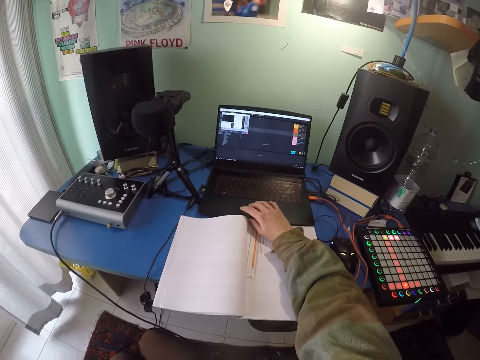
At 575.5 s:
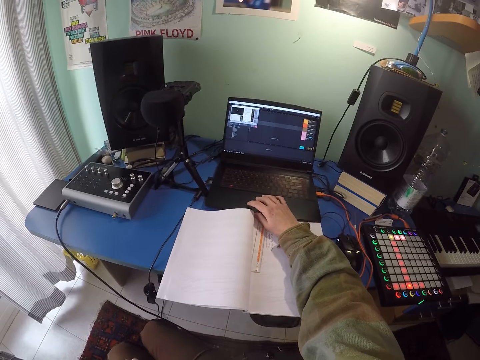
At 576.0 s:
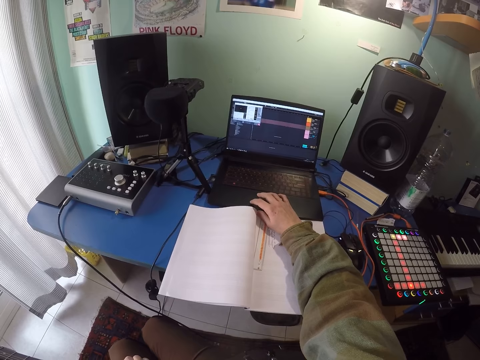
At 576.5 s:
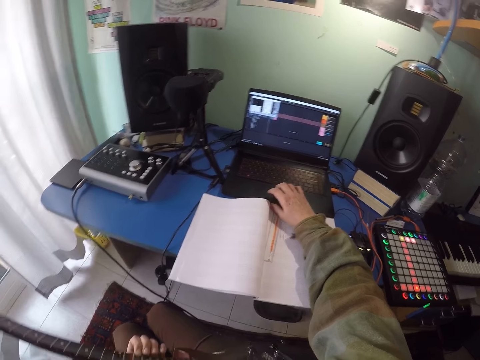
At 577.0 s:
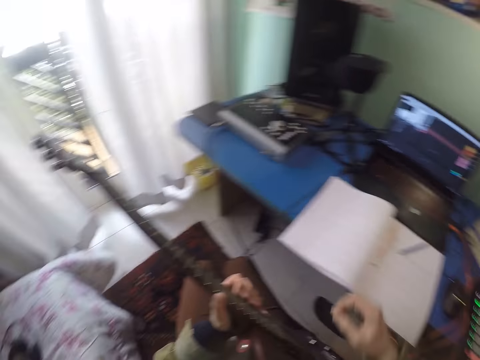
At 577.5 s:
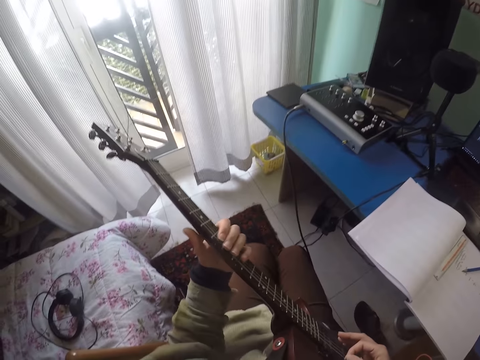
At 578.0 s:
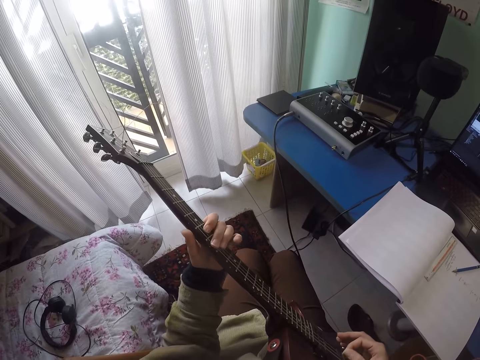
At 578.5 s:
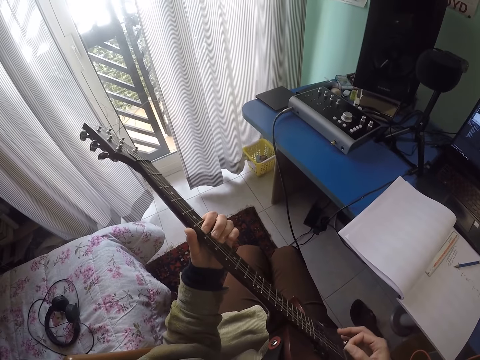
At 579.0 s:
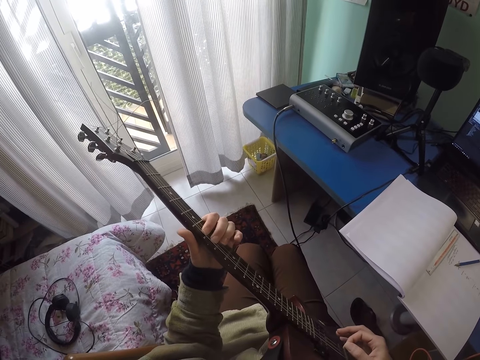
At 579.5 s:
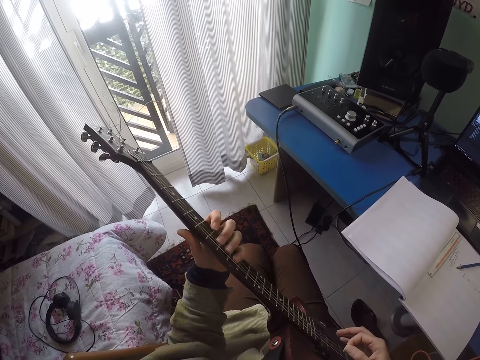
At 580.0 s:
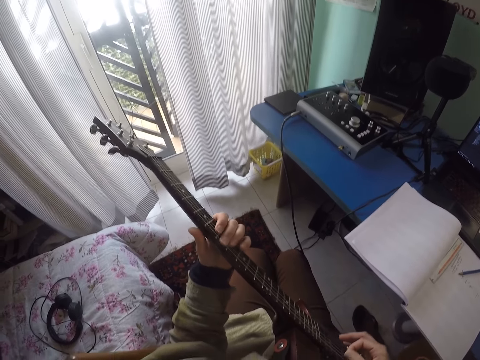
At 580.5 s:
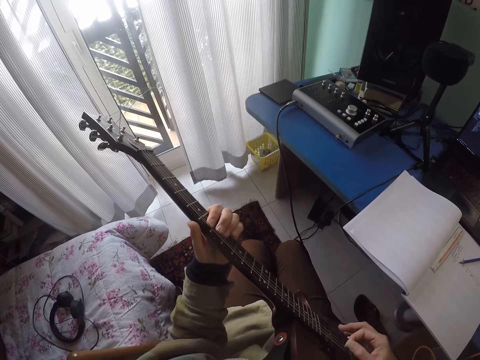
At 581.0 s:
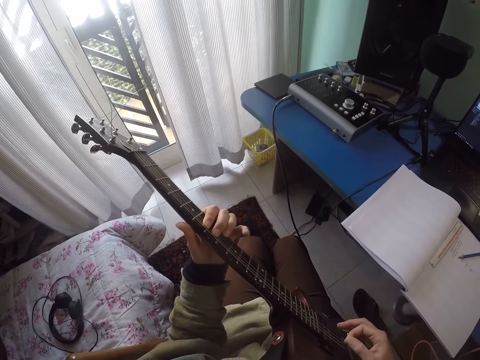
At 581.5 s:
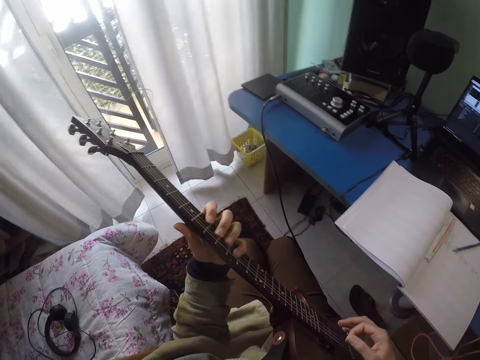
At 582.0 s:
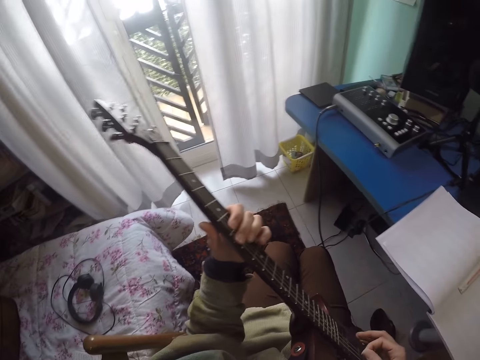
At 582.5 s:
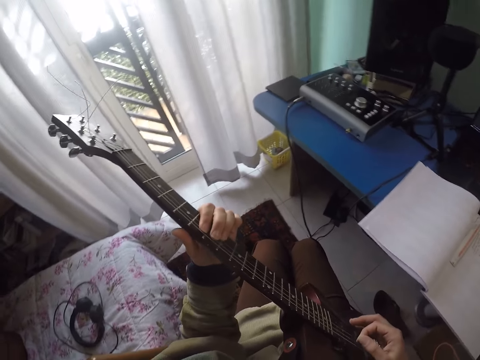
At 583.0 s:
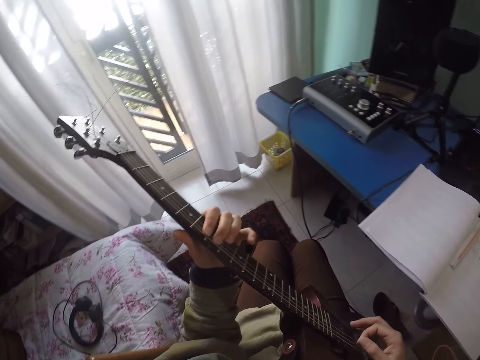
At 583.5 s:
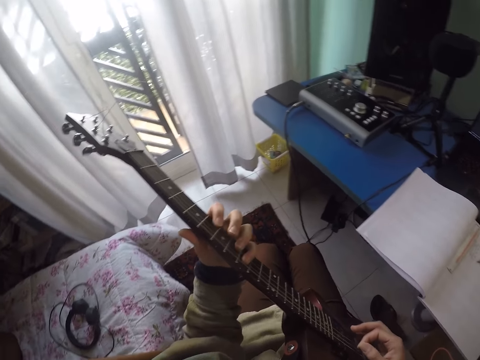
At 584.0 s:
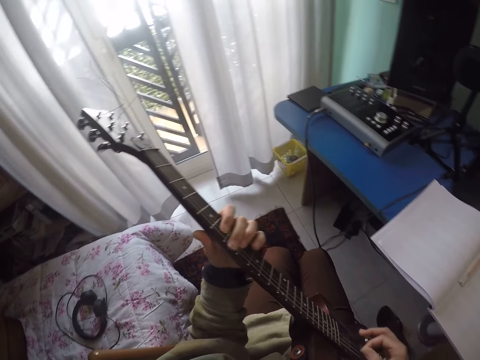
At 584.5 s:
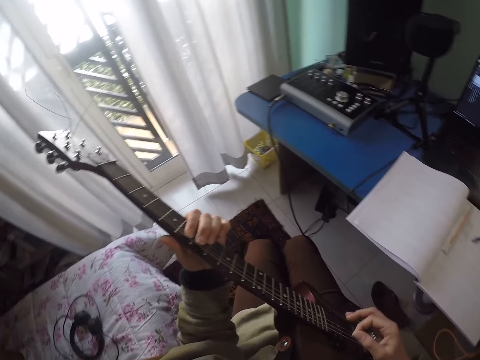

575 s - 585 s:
The camera wearer plays the guitar.

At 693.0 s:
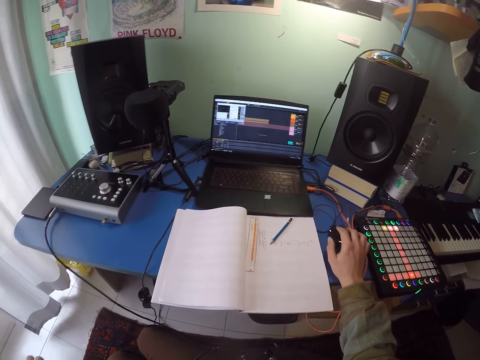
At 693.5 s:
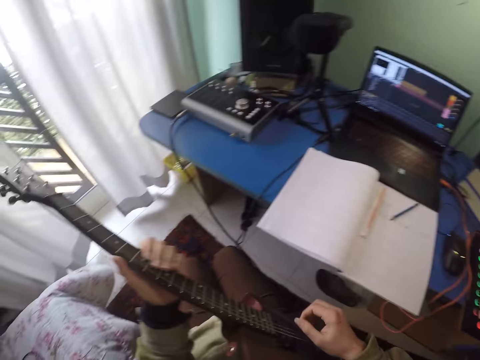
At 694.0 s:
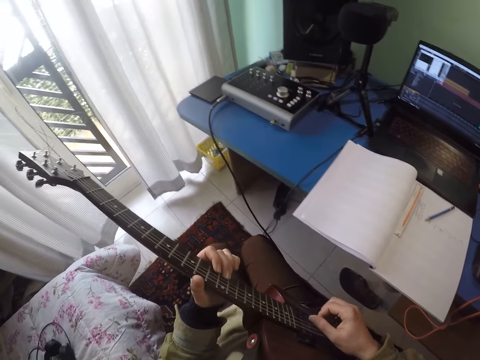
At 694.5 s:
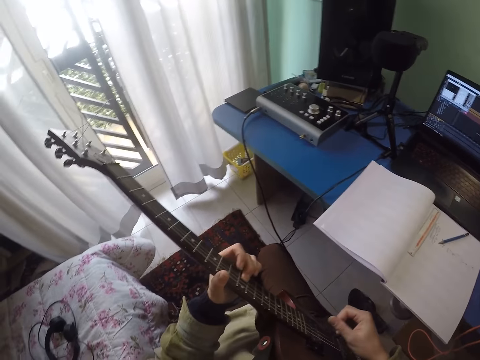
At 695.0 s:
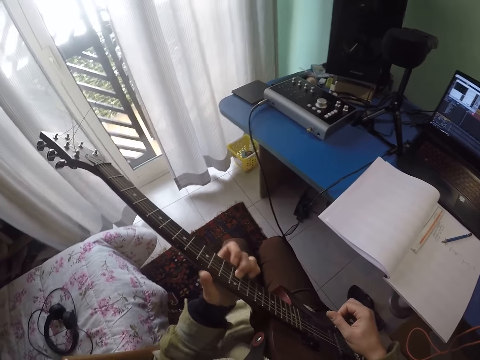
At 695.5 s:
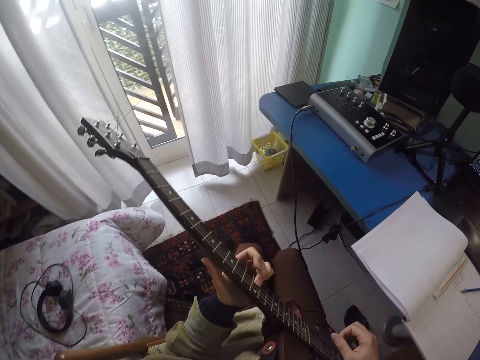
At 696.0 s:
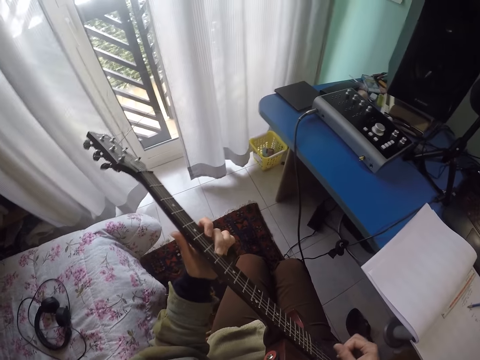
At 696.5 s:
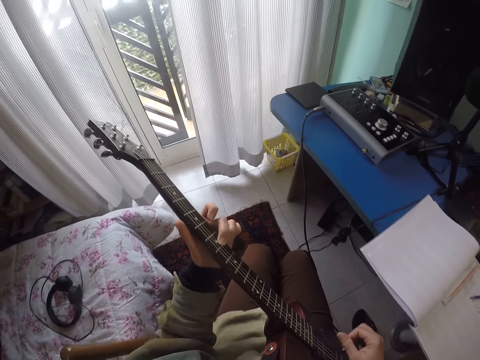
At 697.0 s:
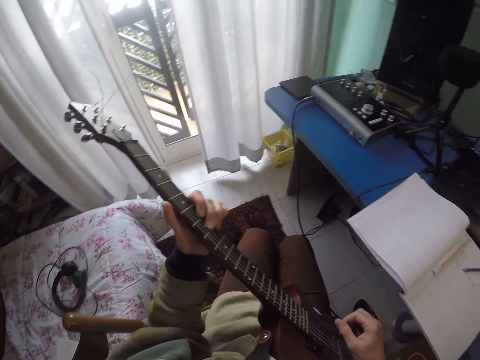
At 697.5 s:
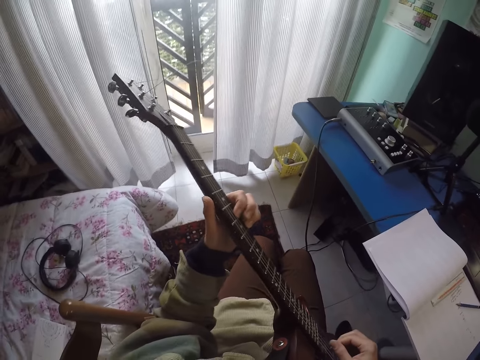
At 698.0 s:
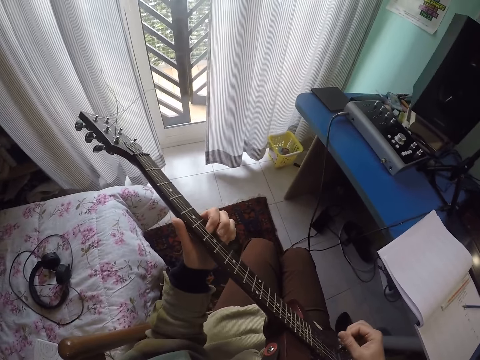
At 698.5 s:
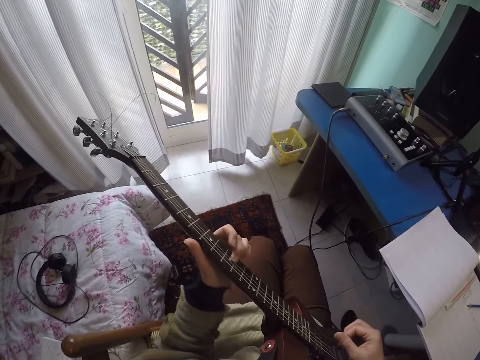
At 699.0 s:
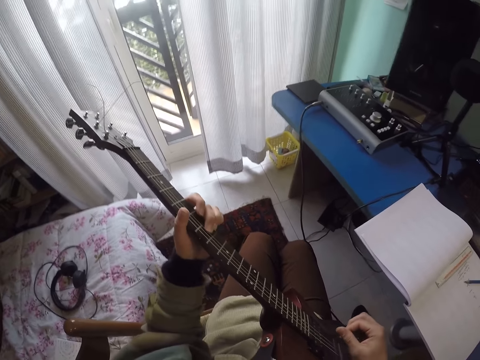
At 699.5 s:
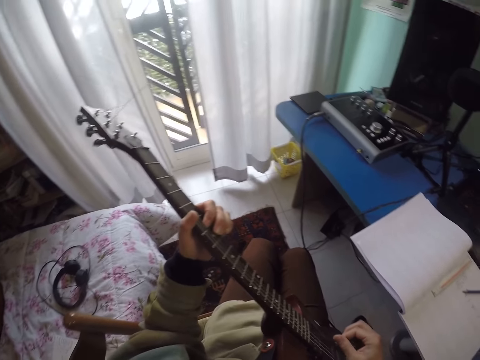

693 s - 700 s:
The camera wearer plays the guitar.

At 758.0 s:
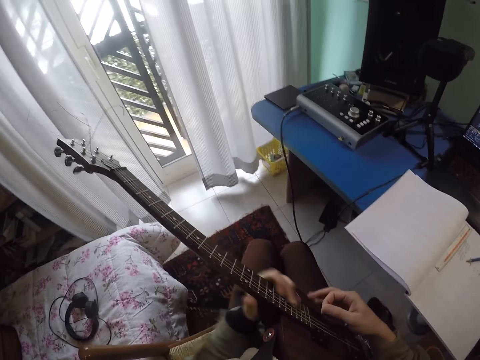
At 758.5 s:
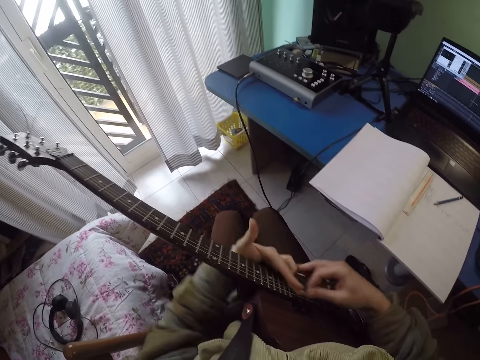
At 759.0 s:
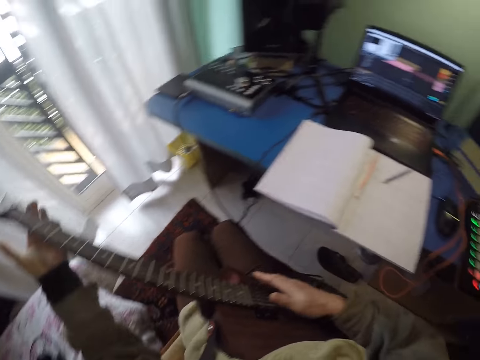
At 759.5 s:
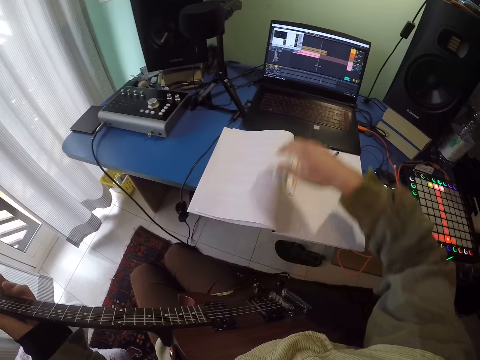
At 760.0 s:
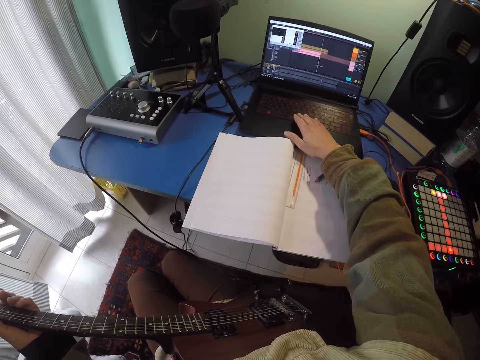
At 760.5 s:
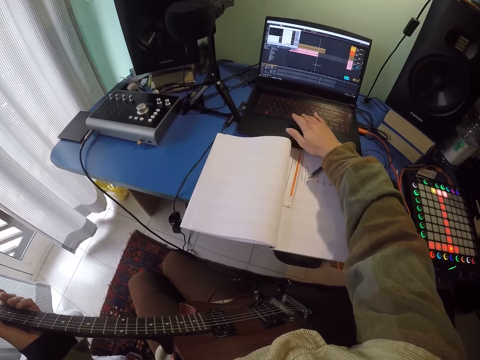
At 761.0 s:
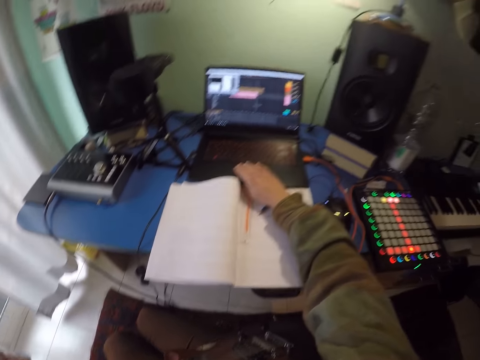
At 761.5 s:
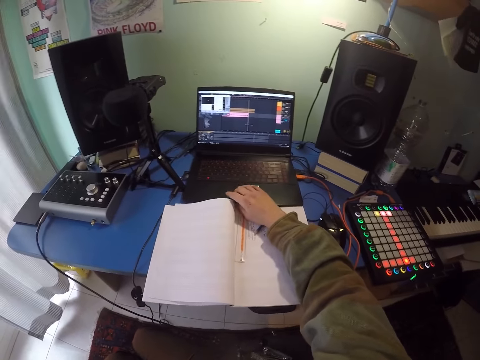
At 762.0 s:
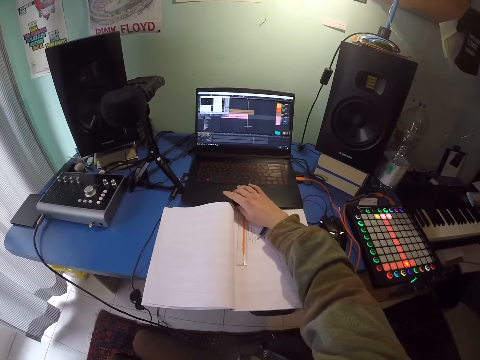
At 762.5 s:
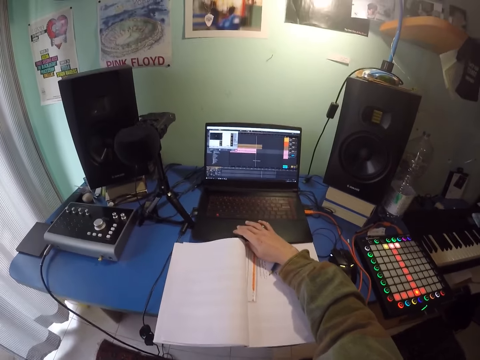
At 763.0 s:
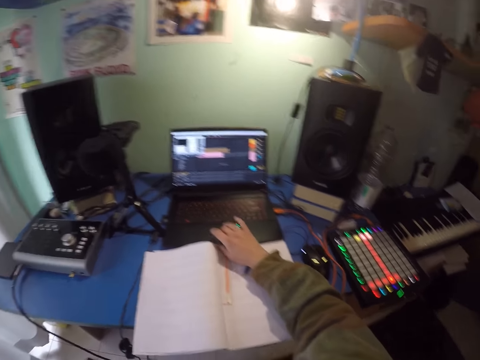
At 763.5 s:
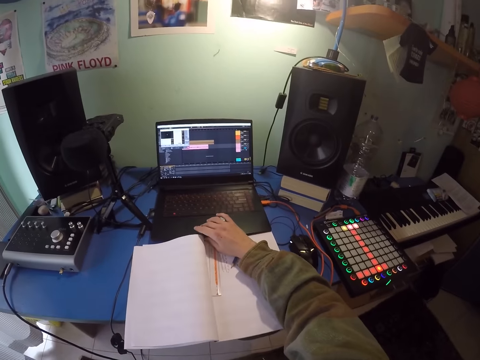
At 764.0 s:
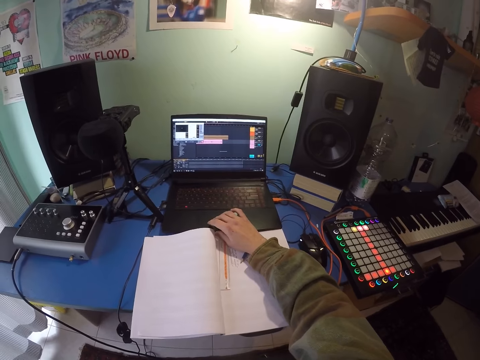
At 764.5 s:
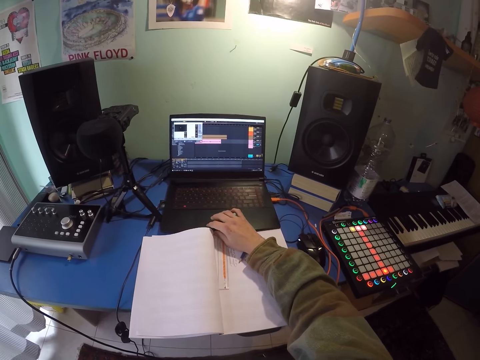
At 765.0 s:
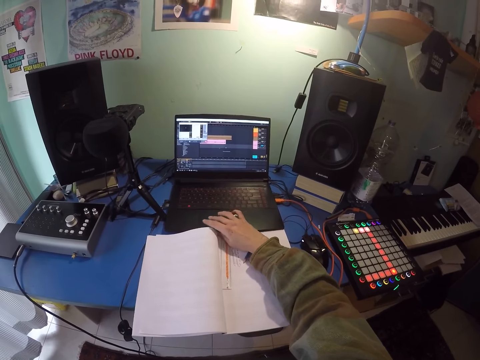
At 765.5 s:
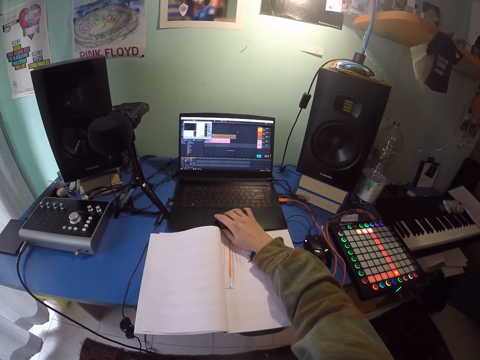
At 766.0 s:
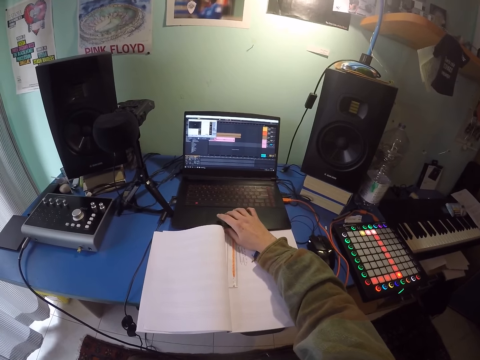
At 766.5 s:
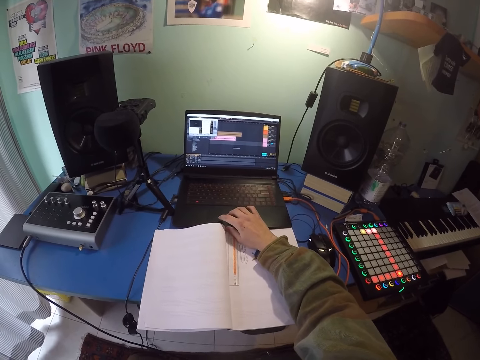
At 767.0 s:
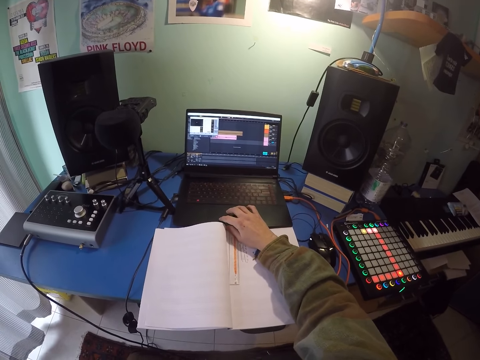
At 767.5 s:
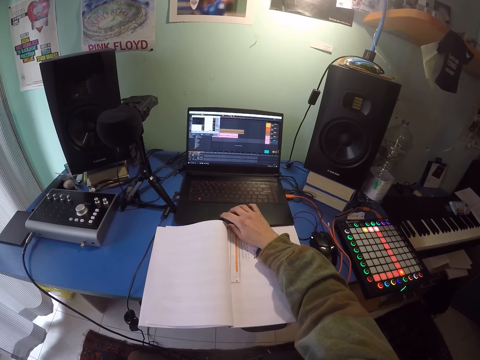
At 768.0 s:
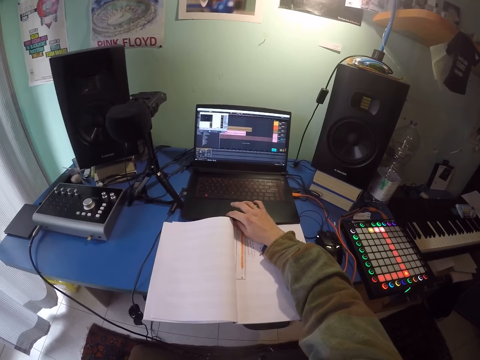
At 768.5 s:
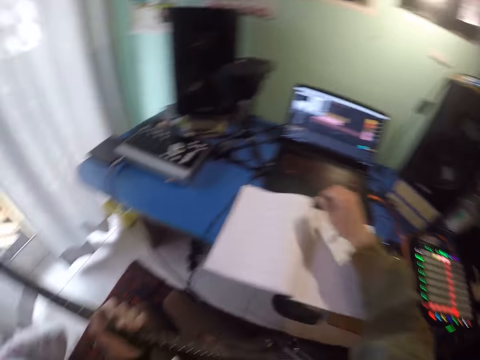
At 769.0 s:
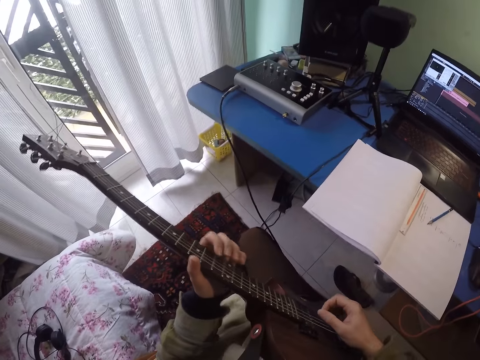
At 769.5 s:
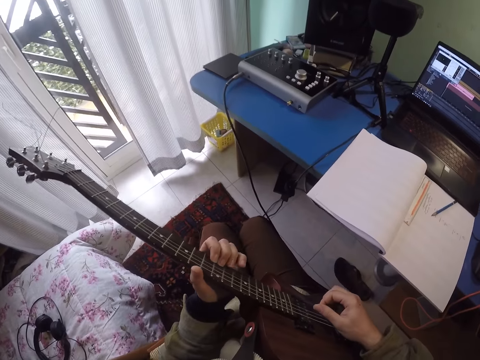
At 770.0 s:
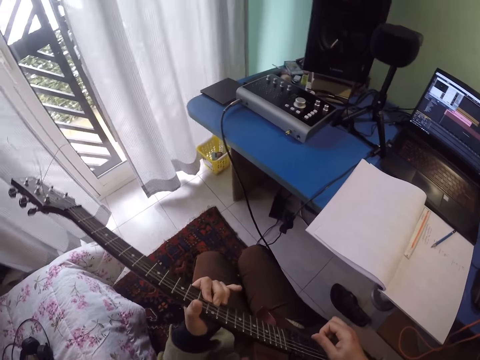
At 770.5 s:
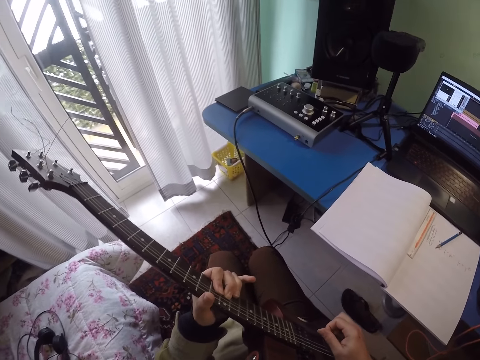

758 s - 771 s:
The camera wearer browses on a laptop. They play the guitar.
